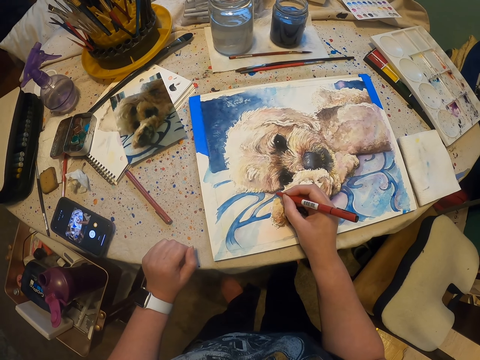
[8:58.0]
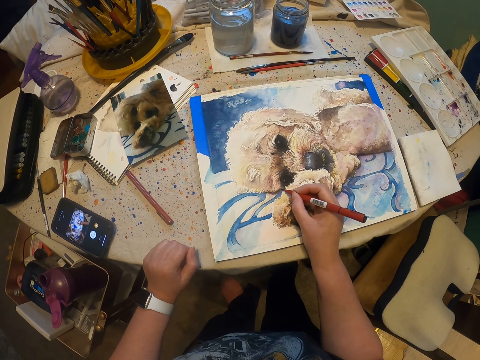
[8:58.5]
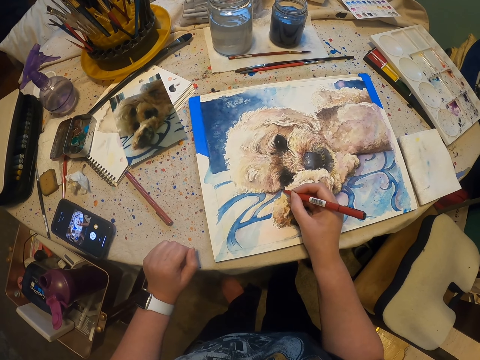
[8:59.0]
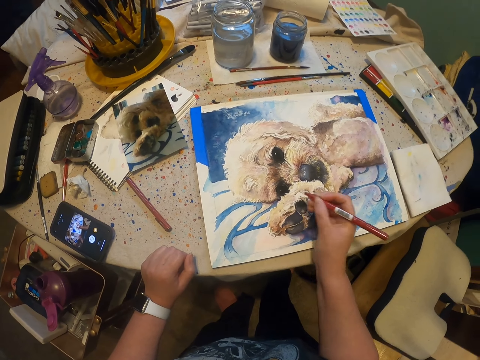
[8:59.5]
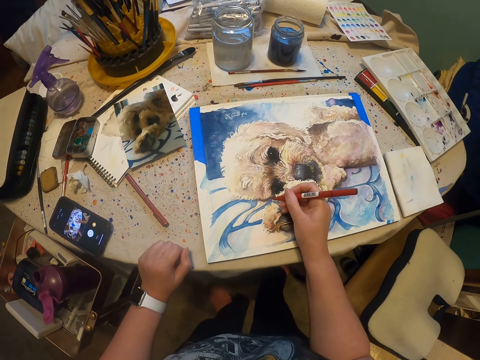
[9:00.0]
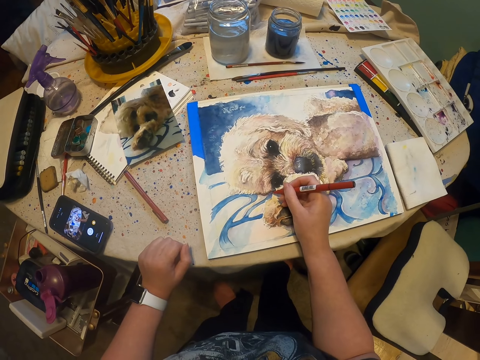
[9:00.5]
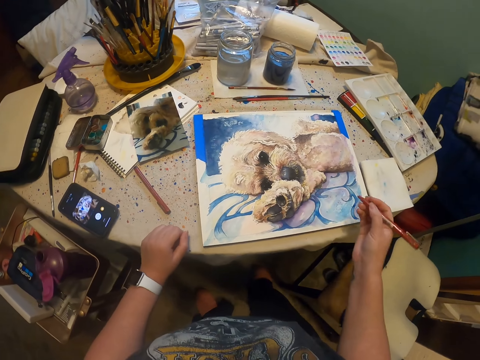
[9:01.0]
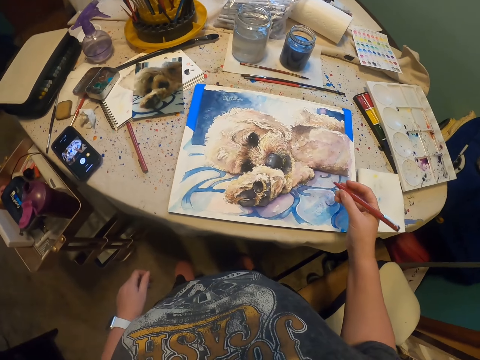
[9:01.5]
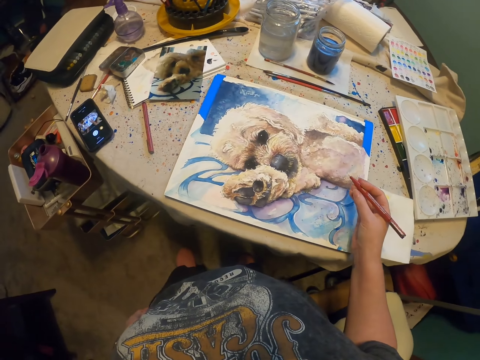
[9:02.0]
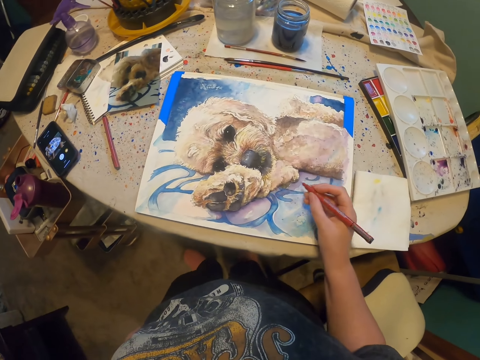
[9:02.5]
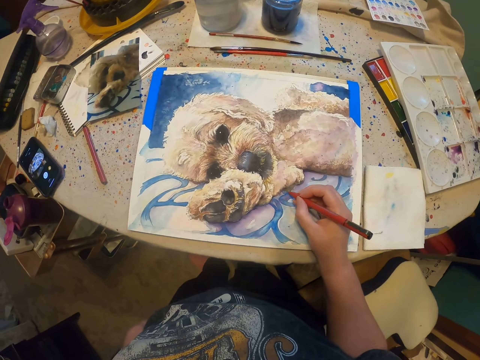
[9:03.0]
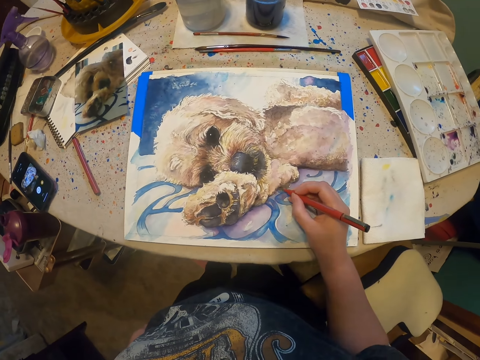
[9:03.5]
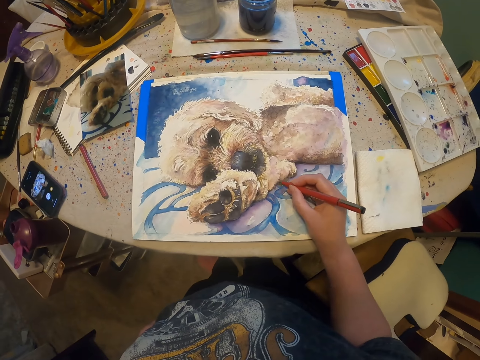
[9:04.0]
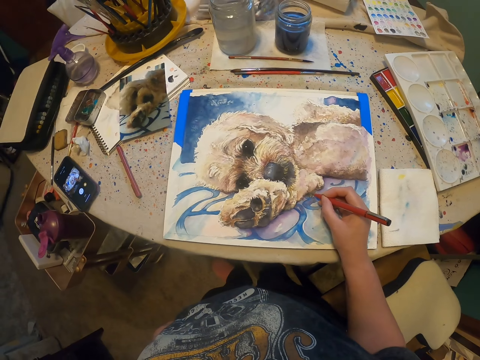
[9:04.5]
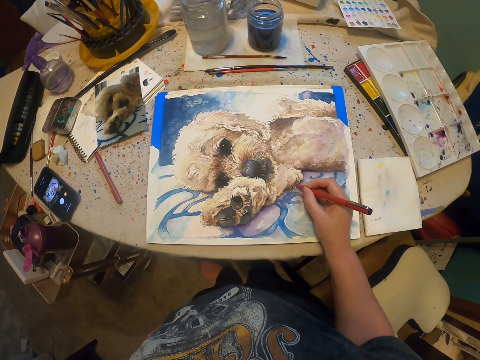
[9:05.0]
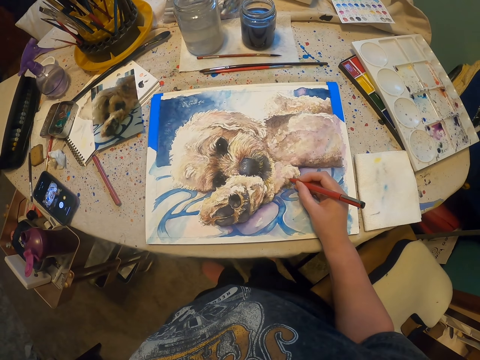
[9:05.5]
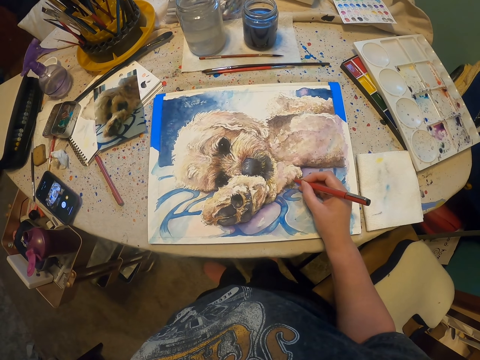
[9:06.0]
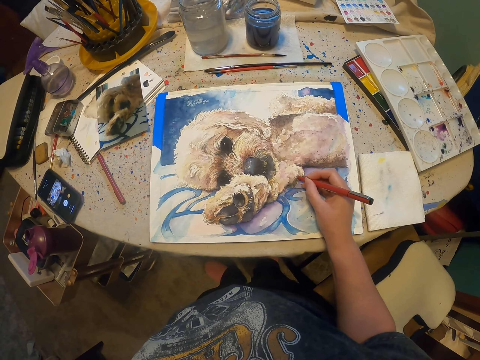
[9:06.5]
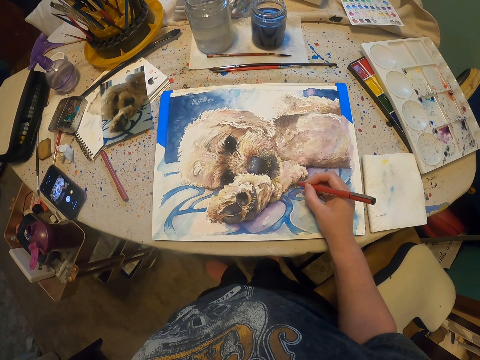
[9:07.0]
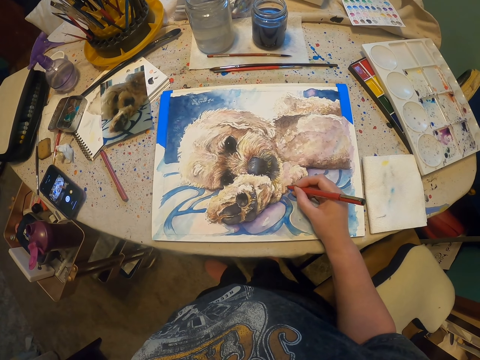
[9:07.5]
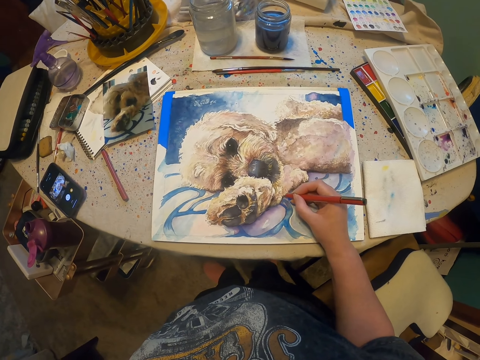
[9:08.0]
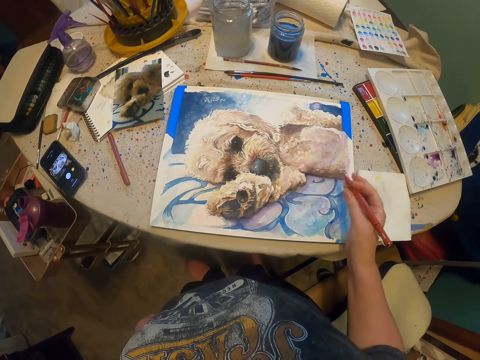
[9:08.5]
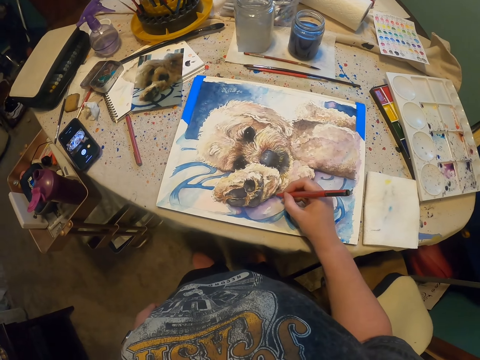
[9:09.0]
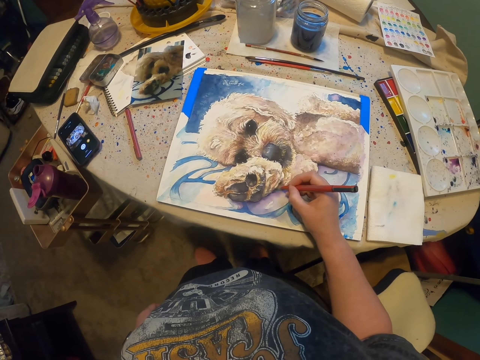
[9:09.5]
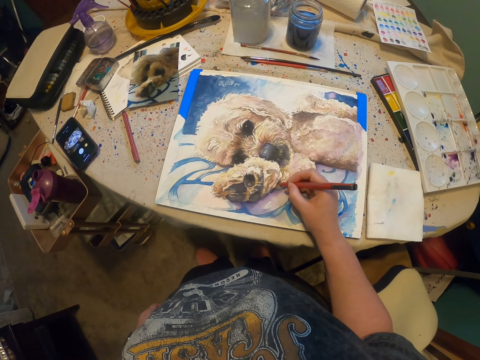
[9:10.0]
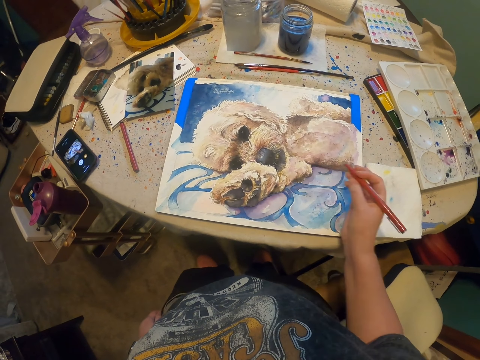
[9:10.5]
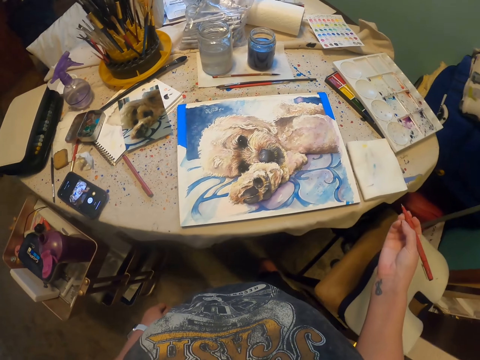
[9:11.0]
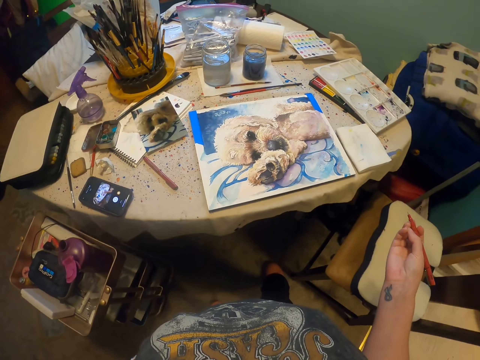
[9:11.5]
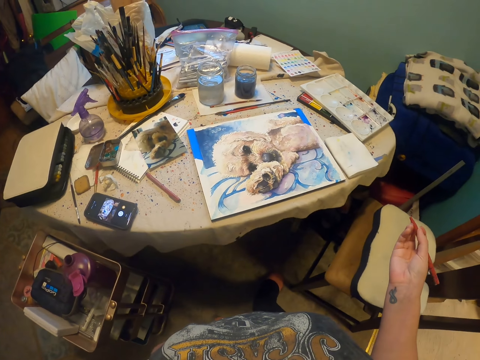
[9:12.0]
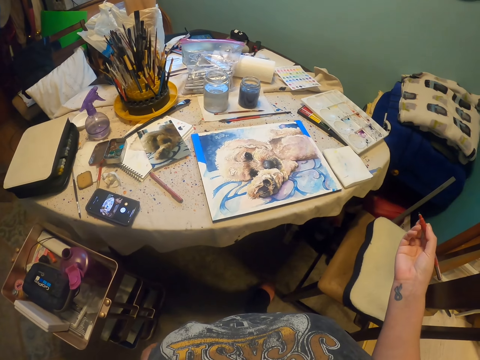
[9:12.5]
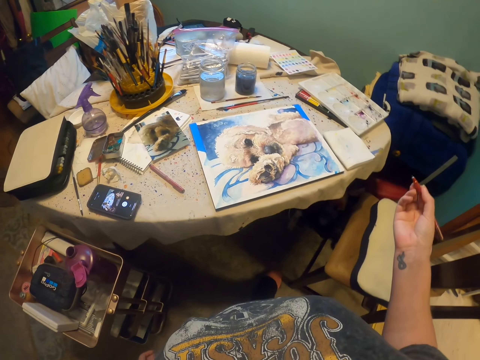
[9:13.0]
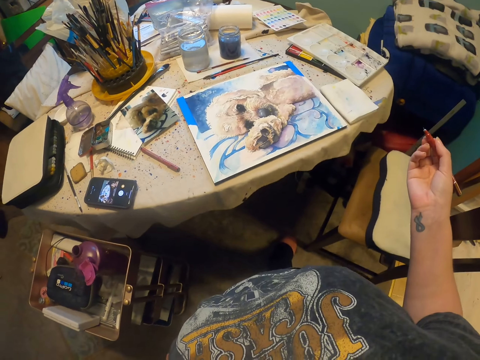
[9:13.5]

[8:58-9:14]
The camera wearer moves a pen on the right hand. They stare at the drawing. They draw on the drawing with the marker pen. They move the pen on the right hand. They draw something with the pen. They stare at the drawing. They move the pen on the right hand. They hold the pen on the right hand.

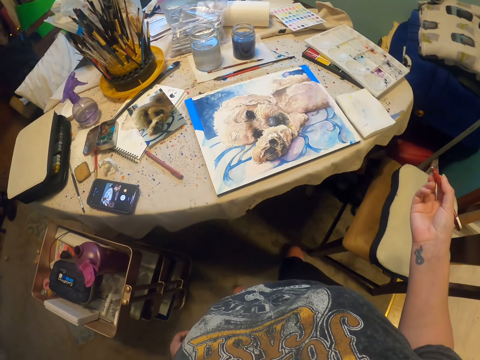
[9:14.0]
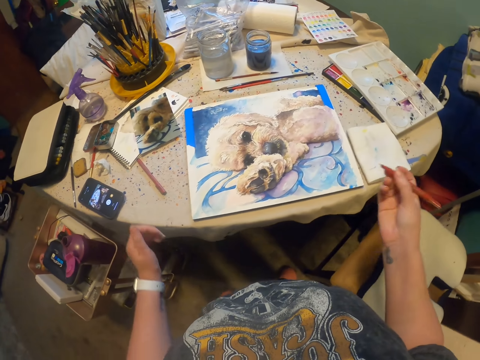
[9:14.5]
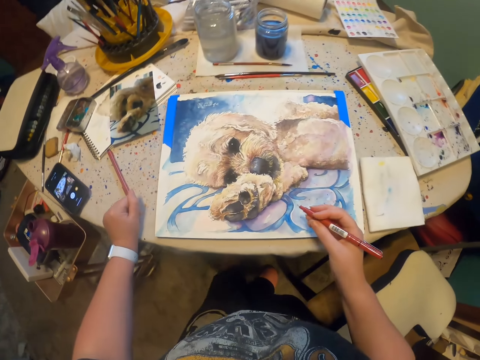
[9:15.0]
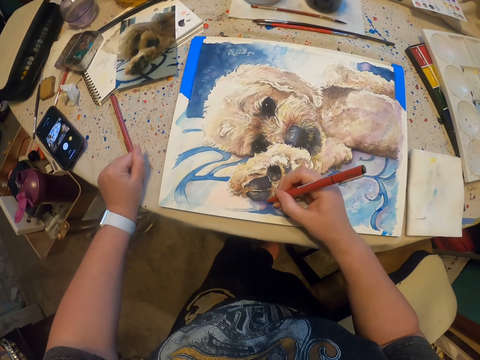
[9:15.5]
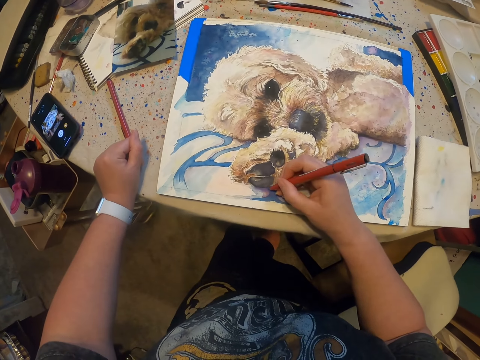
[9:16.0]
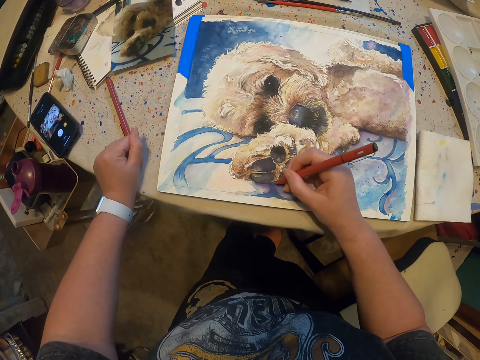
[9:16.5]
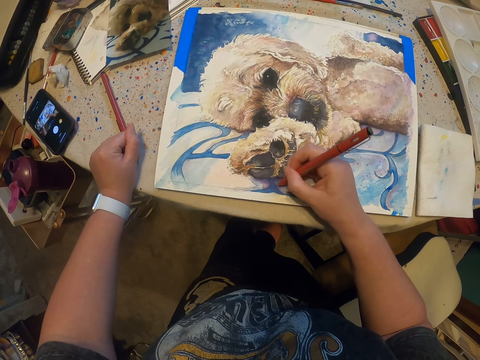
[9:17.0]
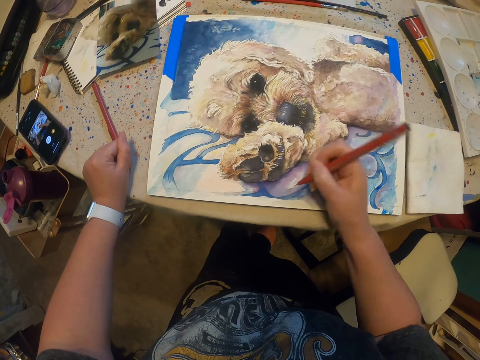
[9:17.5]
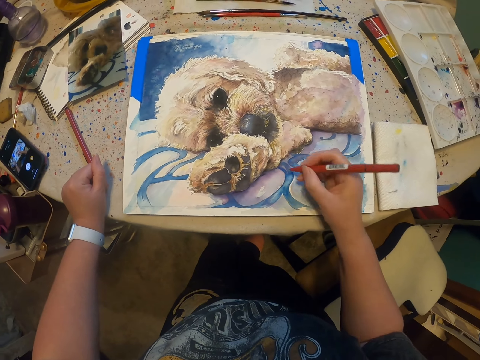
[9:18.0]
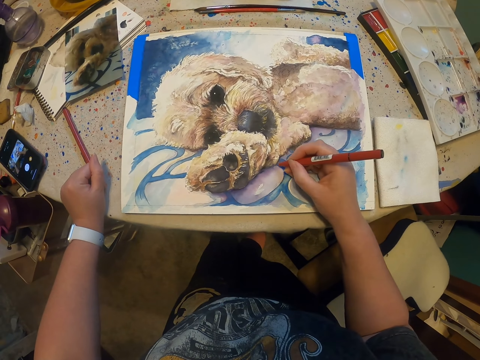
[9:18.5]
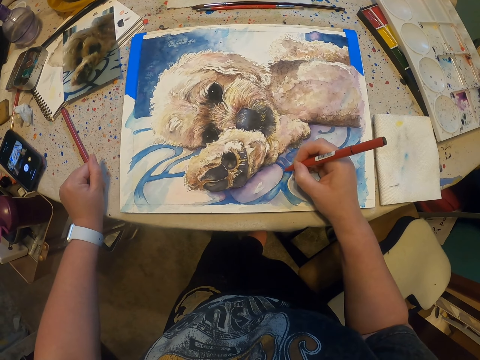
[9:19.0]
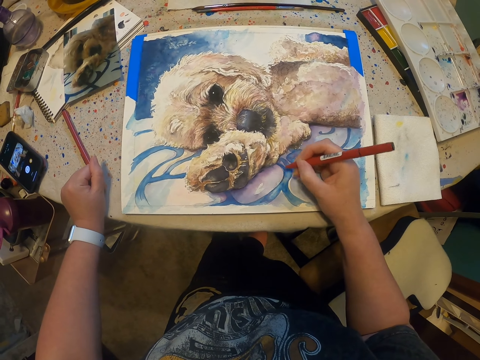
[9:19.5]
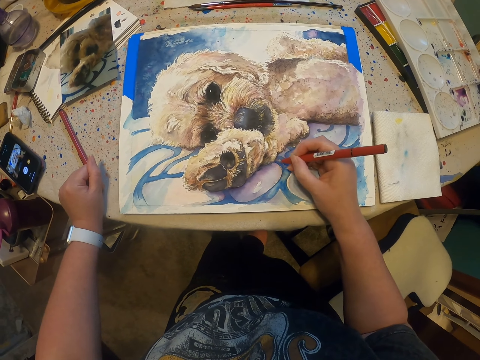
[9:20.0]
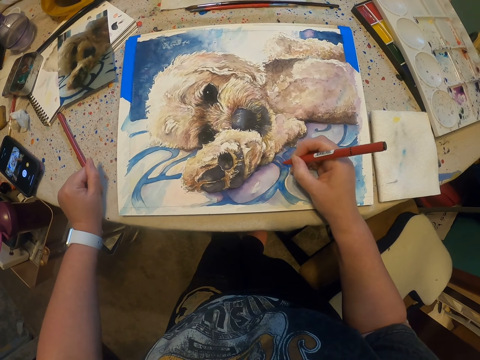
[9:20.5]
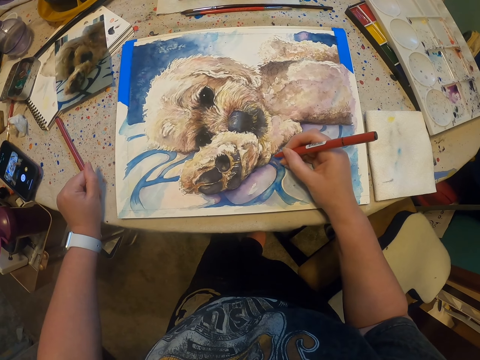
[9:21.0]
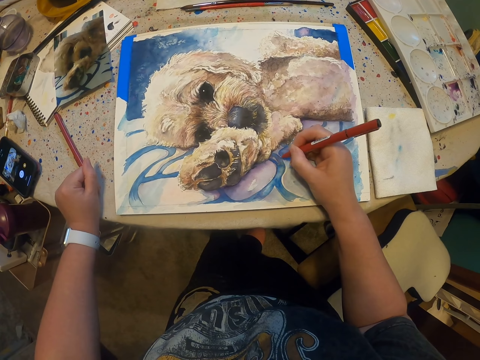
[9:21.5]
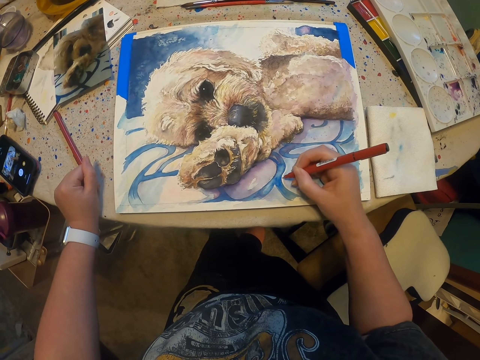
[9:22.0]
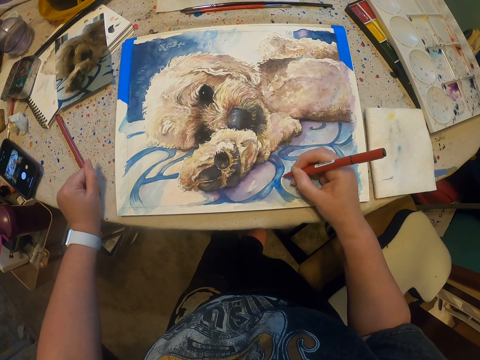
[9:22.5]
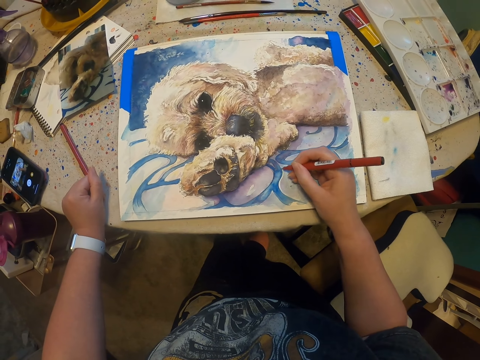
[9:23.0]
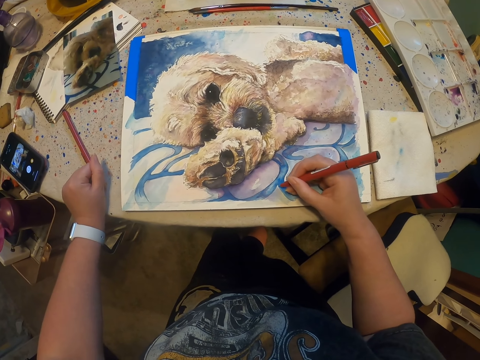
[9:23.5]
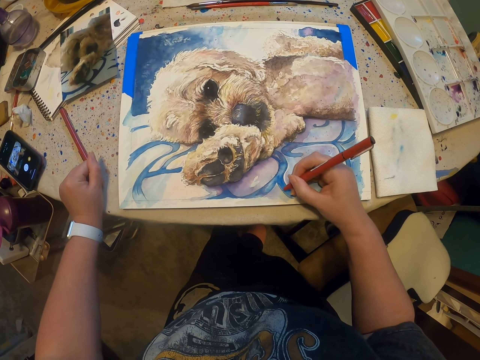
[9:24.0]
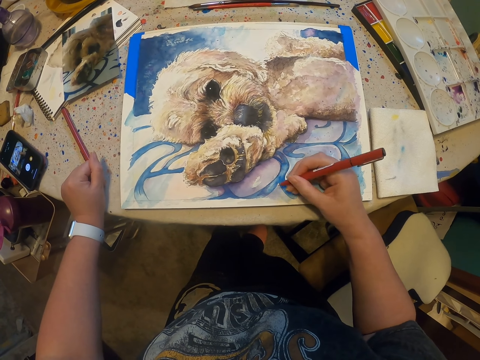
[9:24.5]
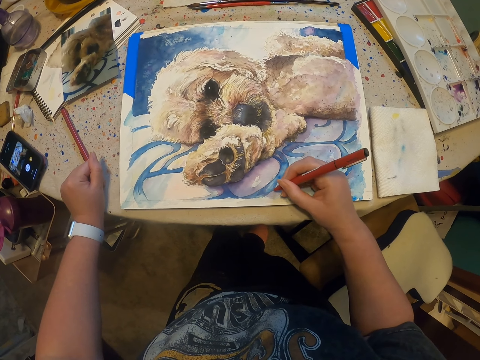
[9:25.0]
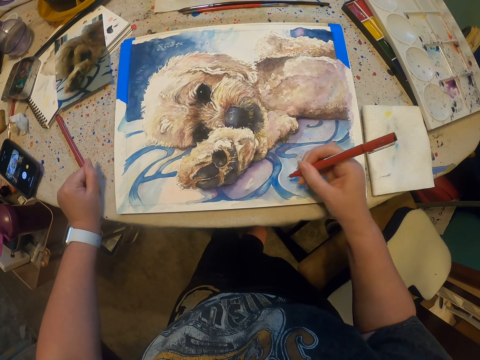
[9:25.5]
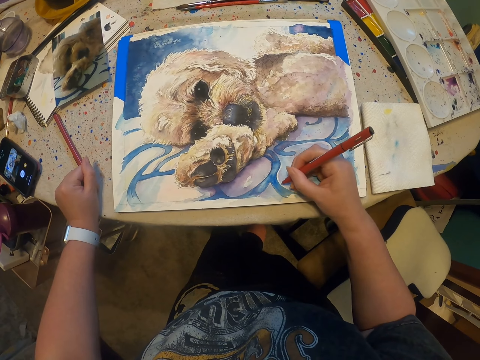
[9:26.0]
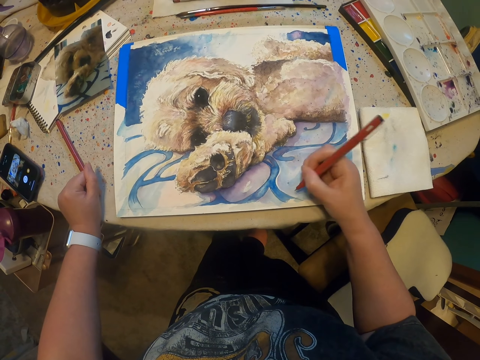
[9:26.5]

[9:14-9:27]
The camera wearer moves towards the drawing. They paint the picture on the canvas board with a paint marker pen or drawing pen. They draw on the painting with the drawing pen. They draw on the painting with the drawing pen again.
